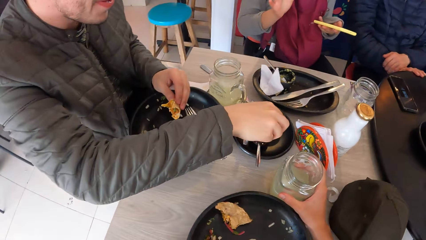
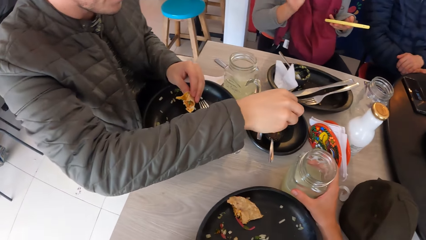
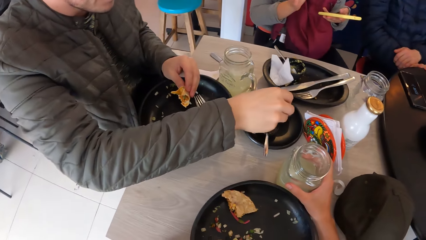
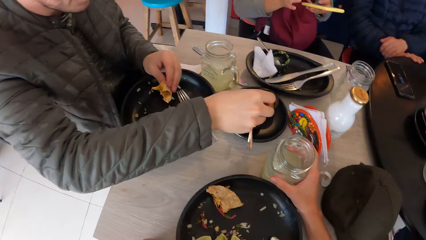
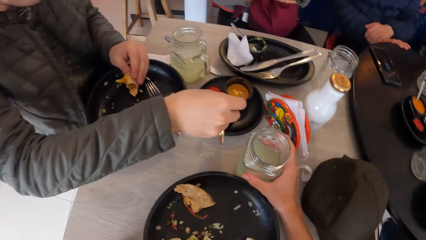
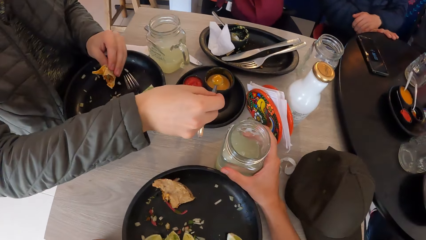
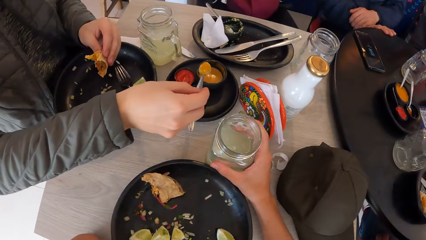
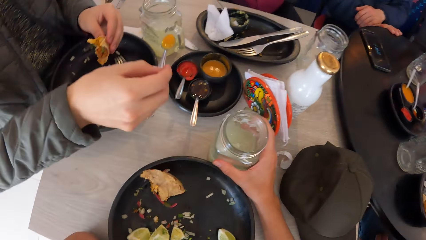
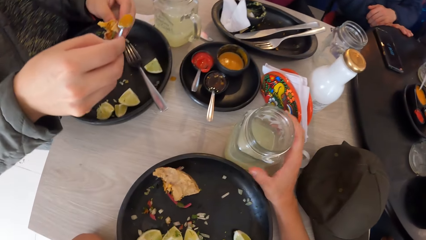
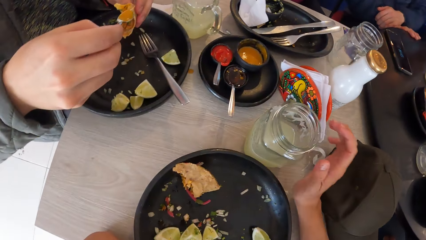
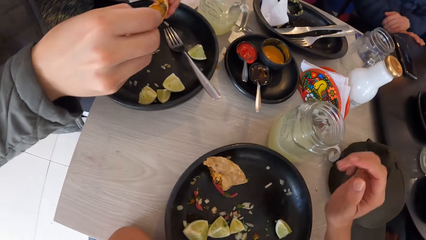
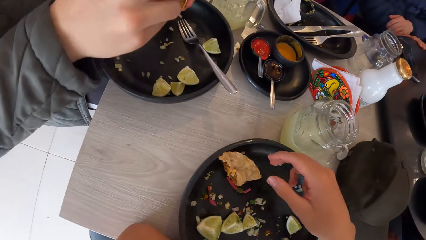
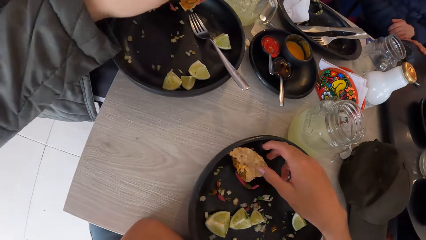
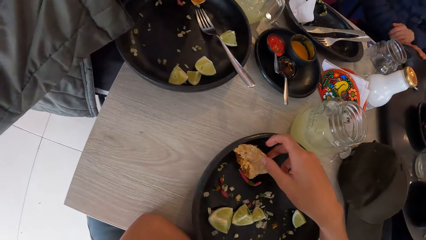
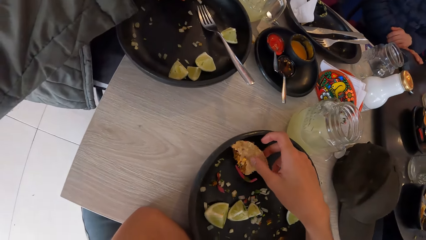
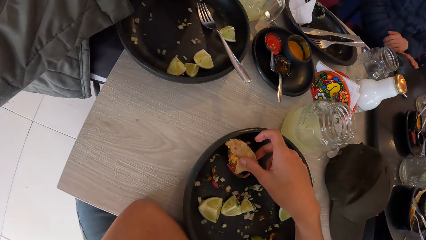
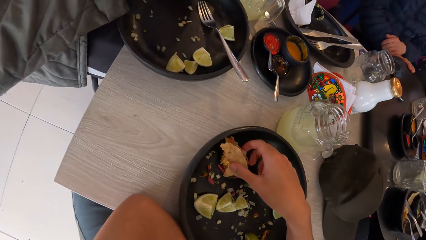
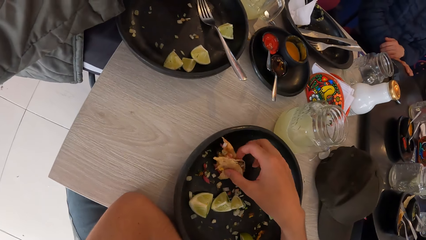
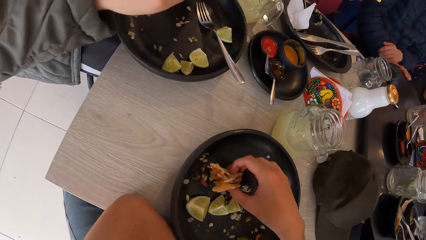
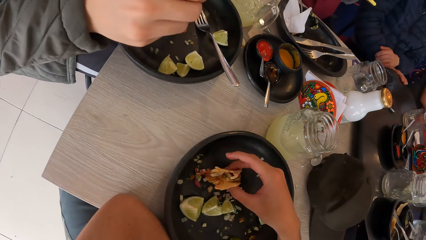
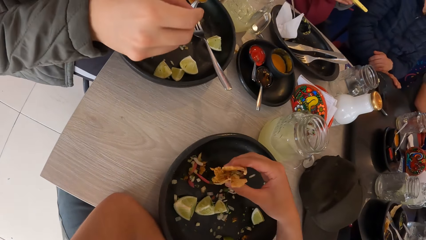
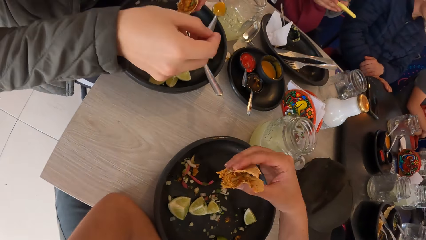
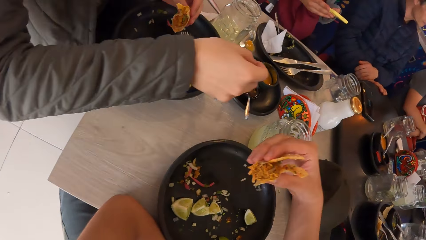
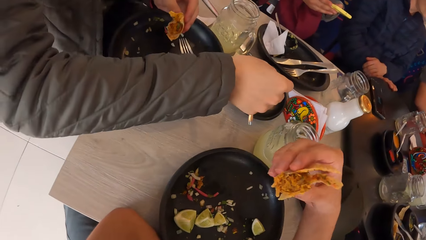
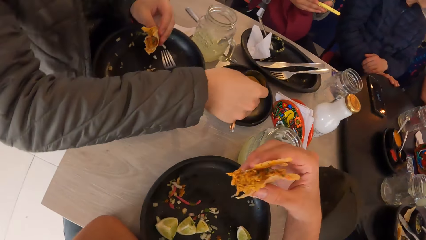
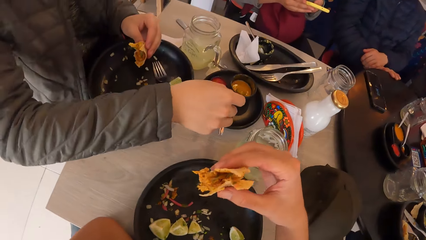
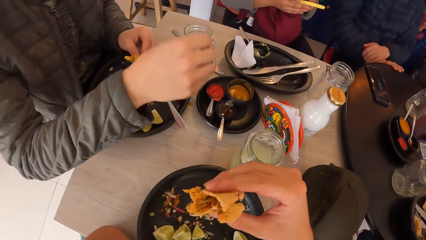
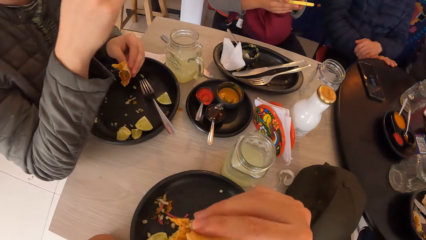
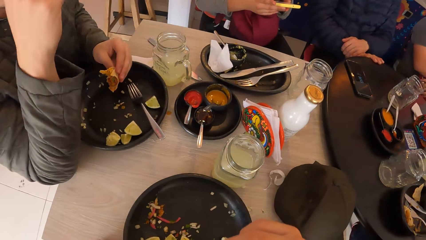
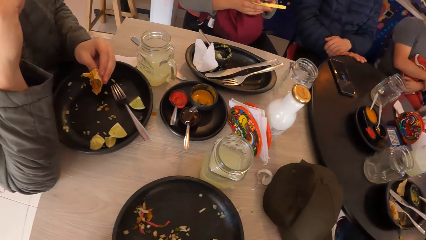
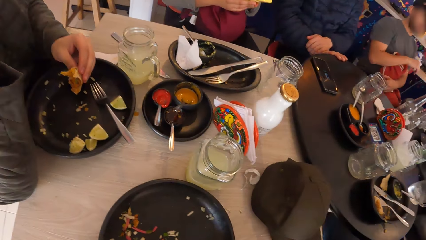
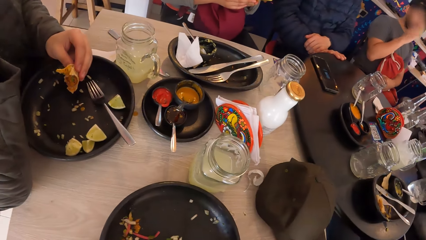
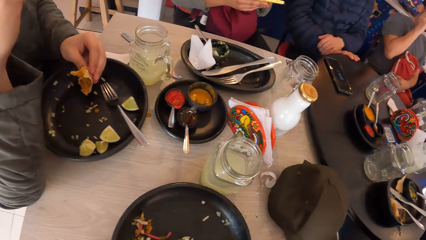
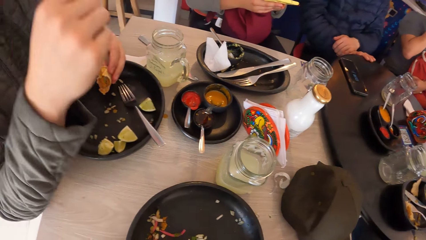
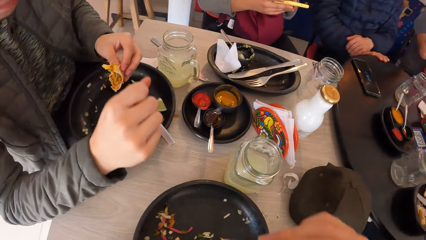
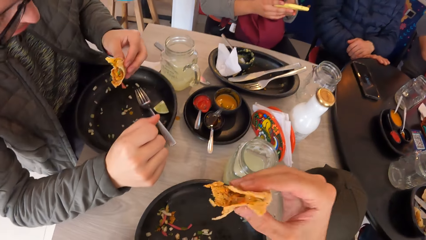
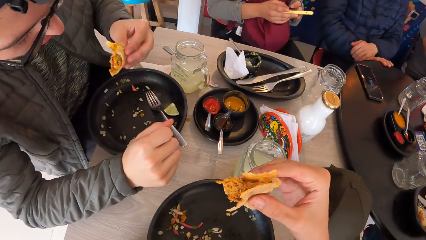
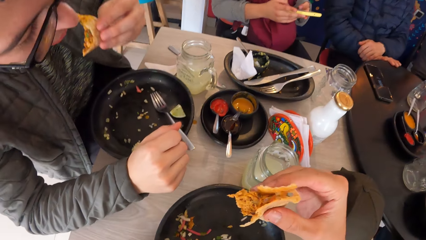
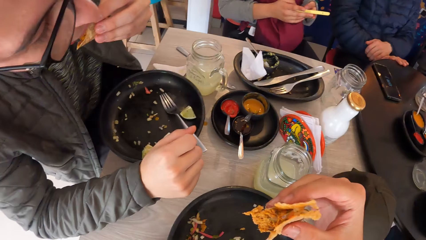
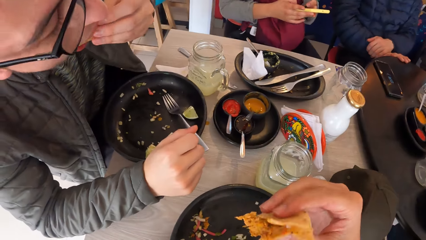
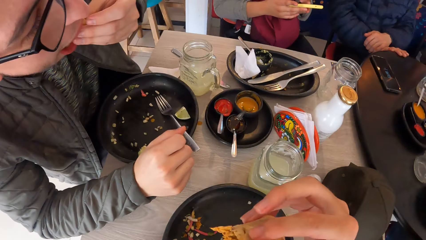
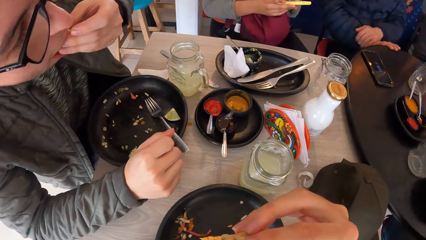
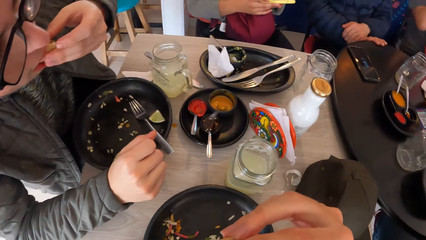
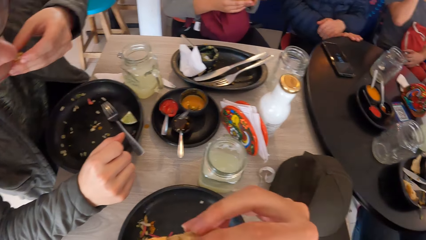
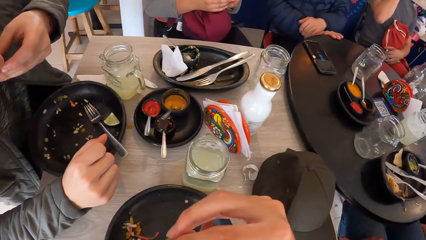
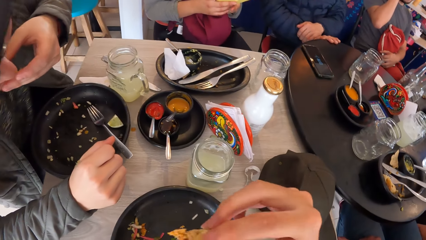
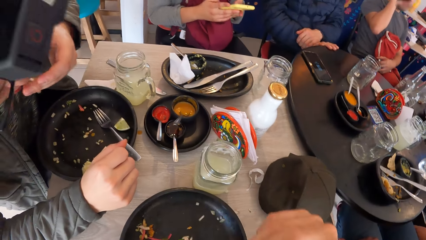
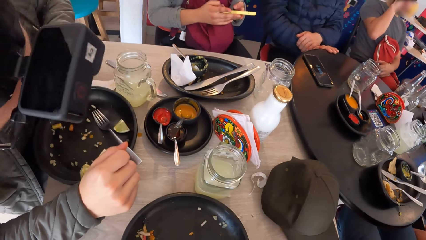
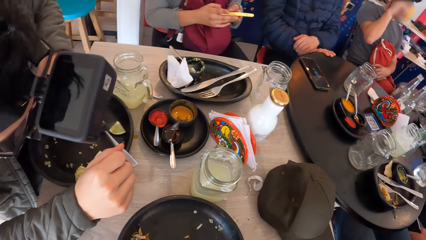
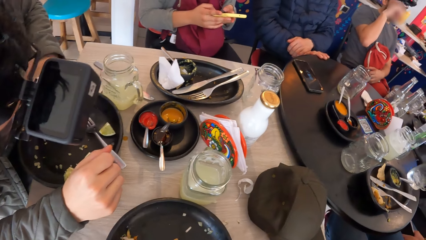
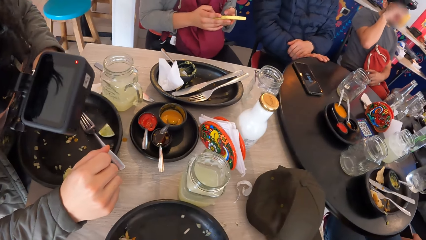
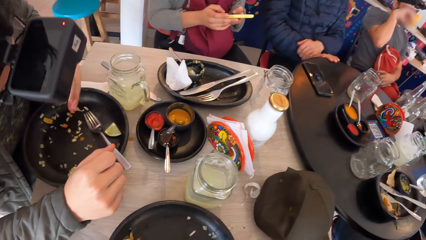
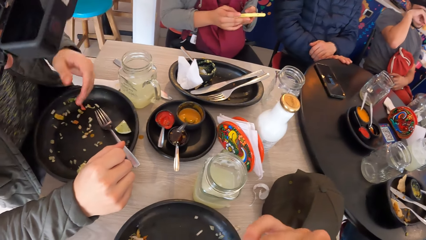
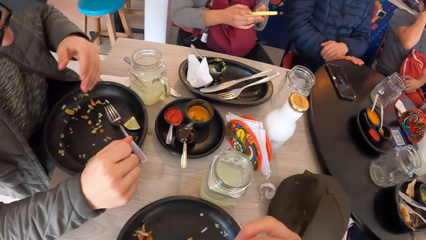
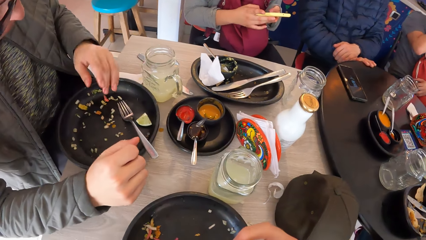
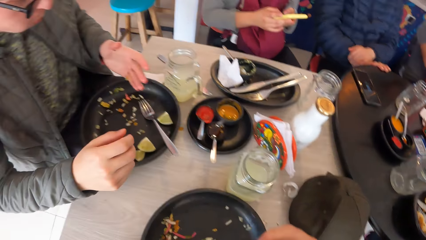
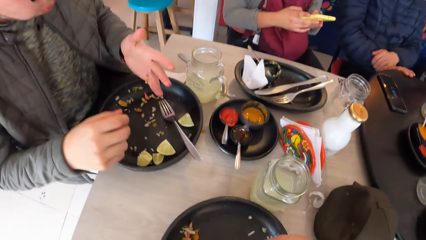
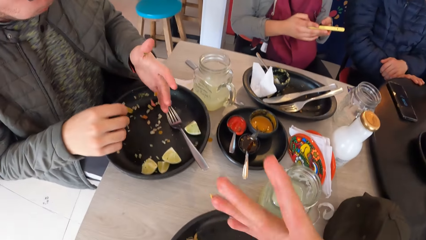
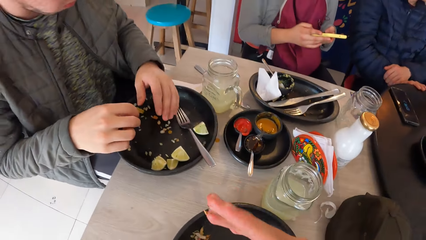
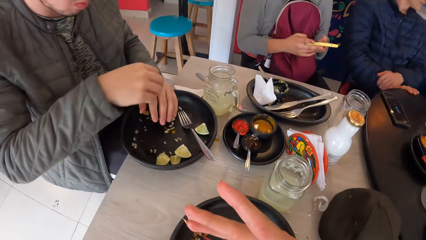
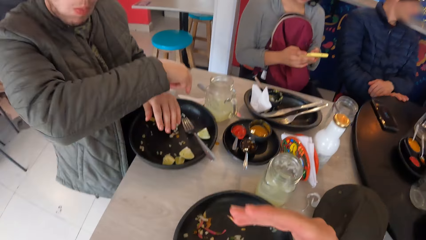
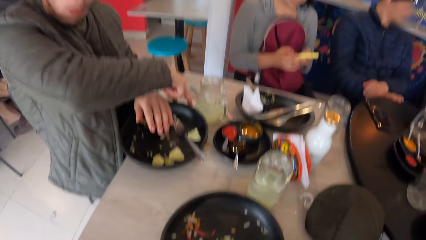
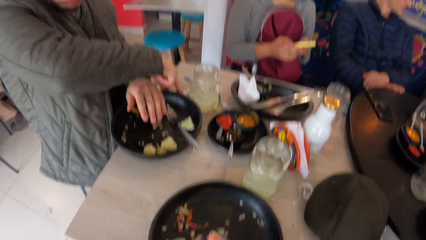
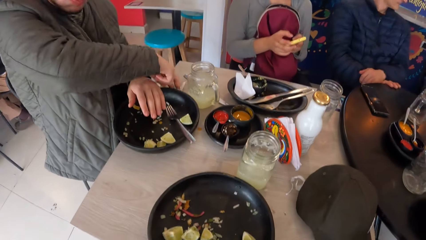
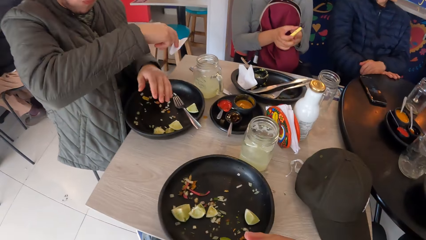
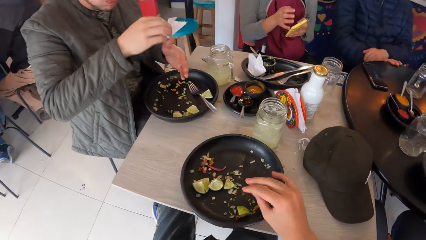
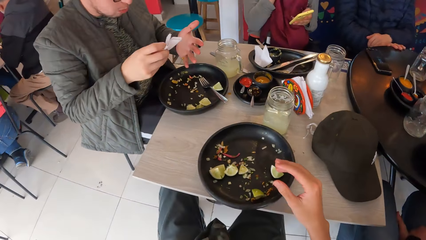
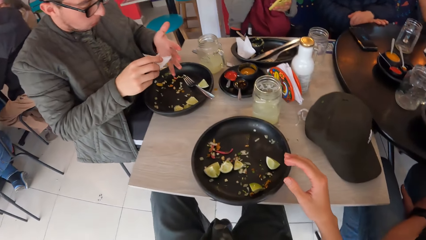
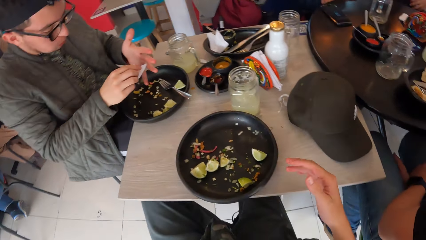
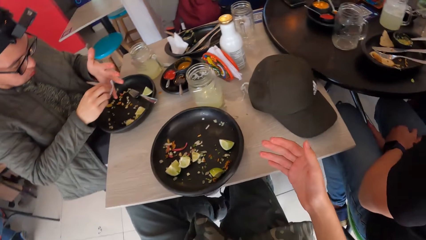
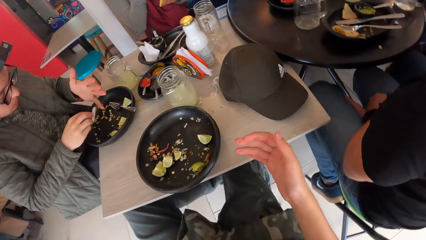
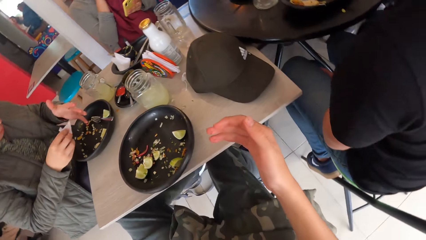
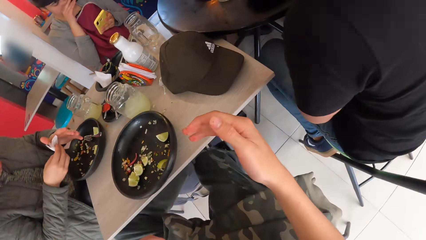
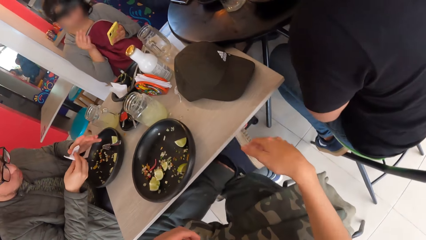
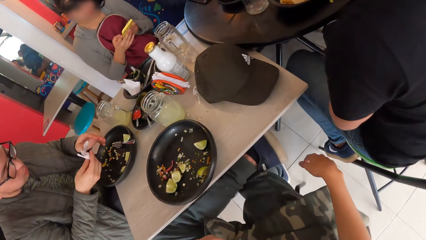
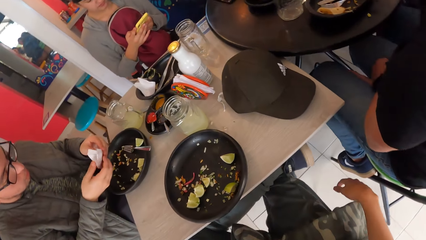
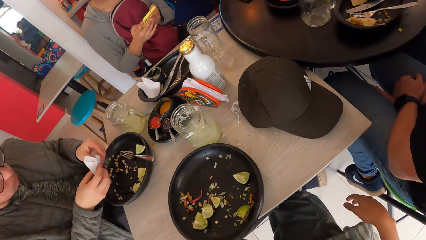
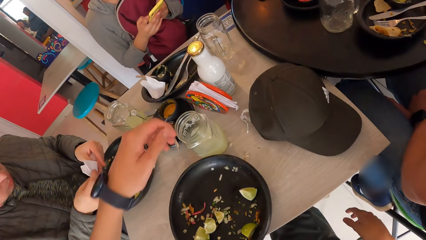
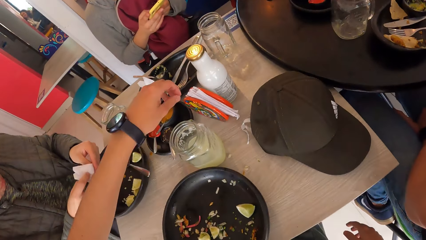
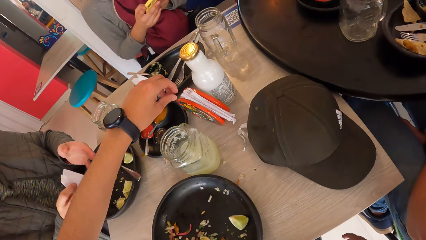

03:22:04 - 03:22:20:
A man picks the mustard with the spoon in the plate using his right hand. A woman operates the phone with both hands. The camera wearer lifts his hand from the glass on the table. The man puts the mustard on the tacos with the spoon in his right hand. The camera wearer picks up the tacos in the plate on the table with his right hand. The man drops the spoon in the plate on the table with his right hand. The camera wearer eats the tacos with his right hand. The woman operates the phone in her hands. The man holds a sandwich piece in his hand. The man eats the tacos in his left hand. The camera wearer turns a sandwich piece in his hand. He eats the sandwich. The man shakes his hand over the tray. The camera wearer gestures and converses with the man. The man picks up the serviette on the table with his right hand. The man cleans his left hand with the serviette in his right hand. The camera wearer stares at his right hand palm.
